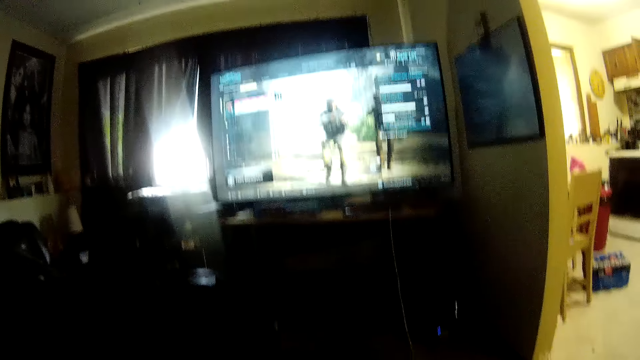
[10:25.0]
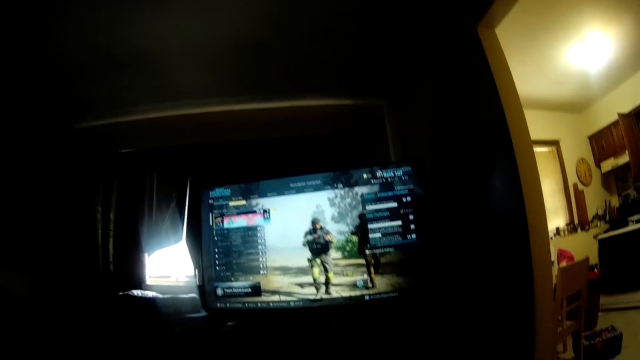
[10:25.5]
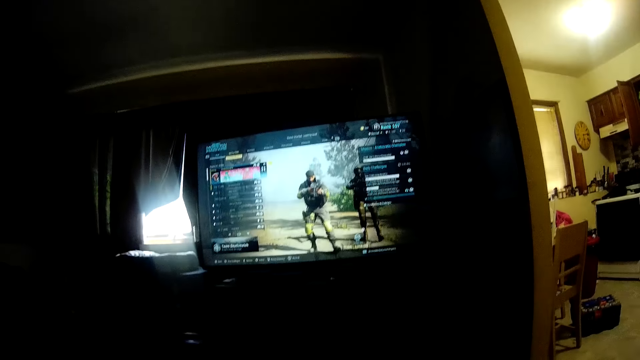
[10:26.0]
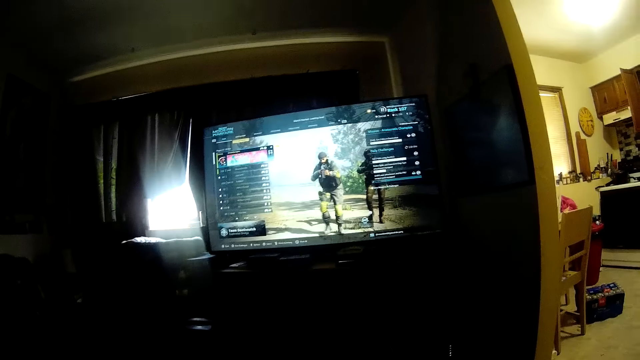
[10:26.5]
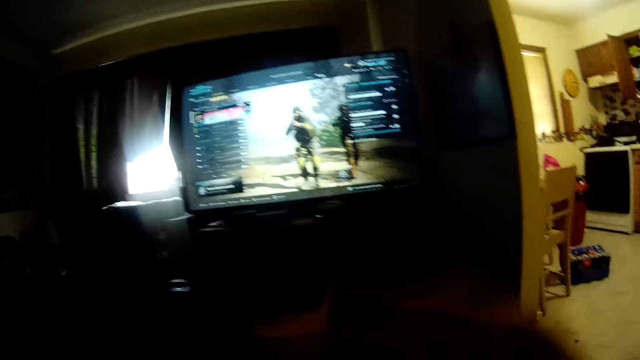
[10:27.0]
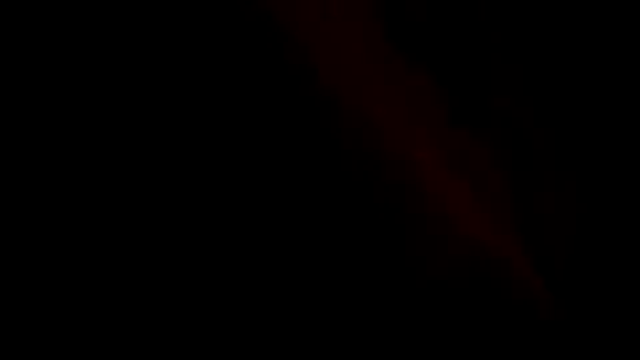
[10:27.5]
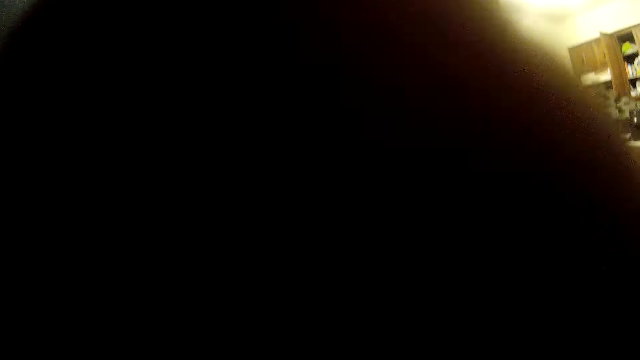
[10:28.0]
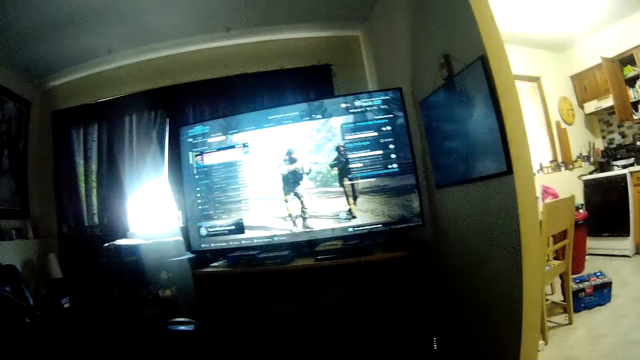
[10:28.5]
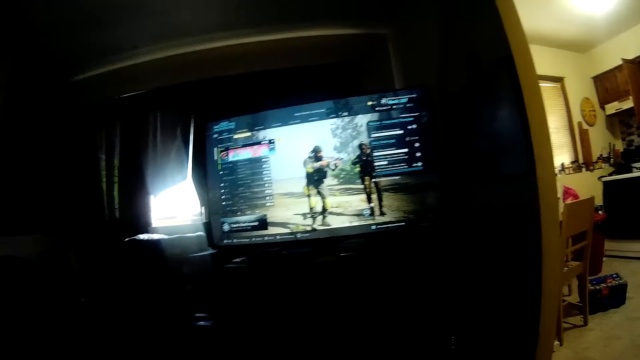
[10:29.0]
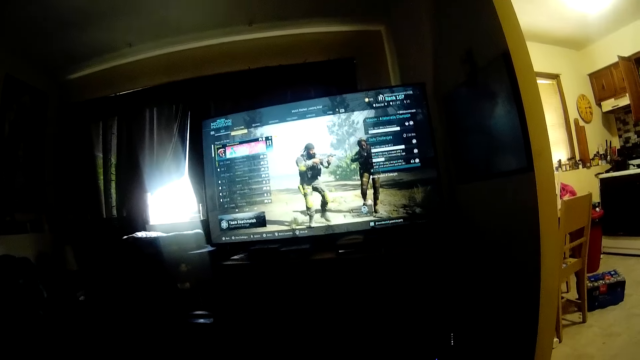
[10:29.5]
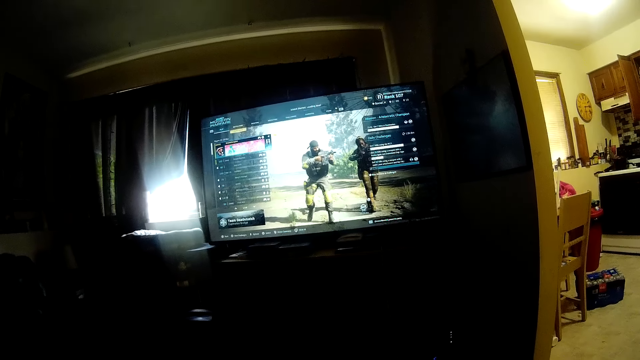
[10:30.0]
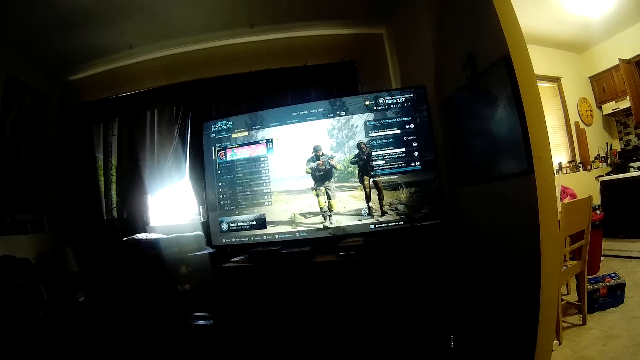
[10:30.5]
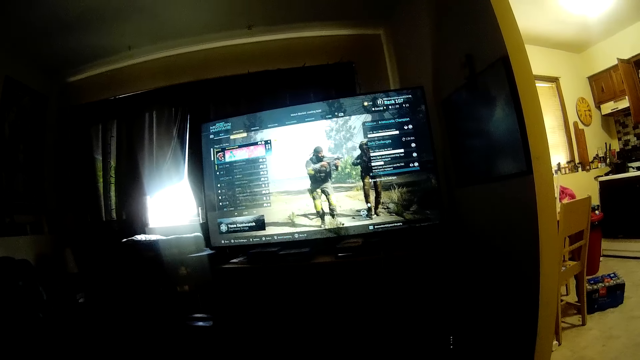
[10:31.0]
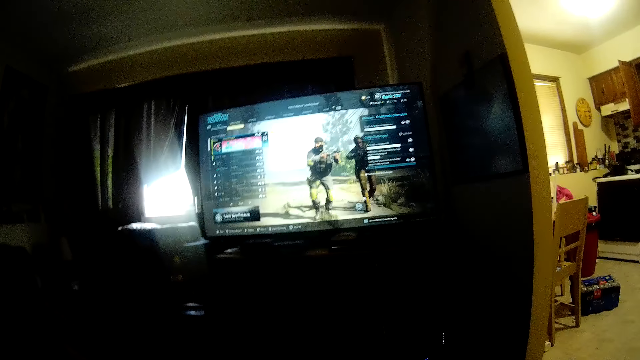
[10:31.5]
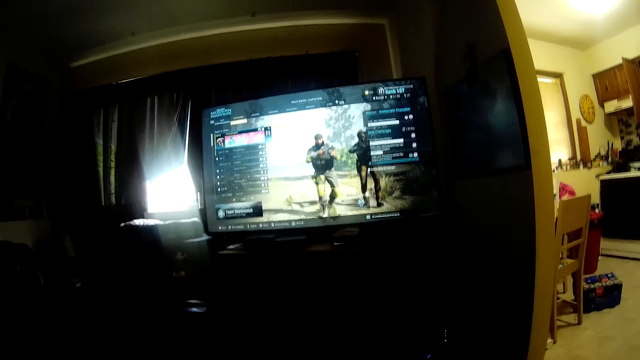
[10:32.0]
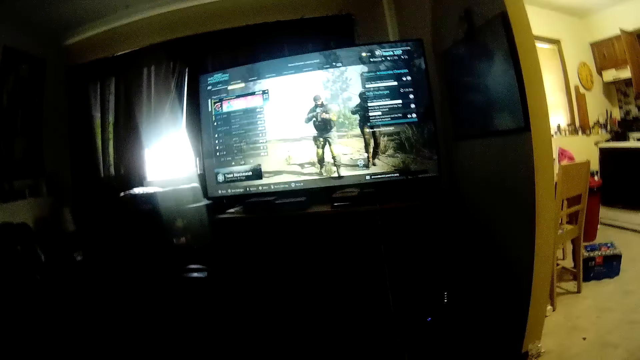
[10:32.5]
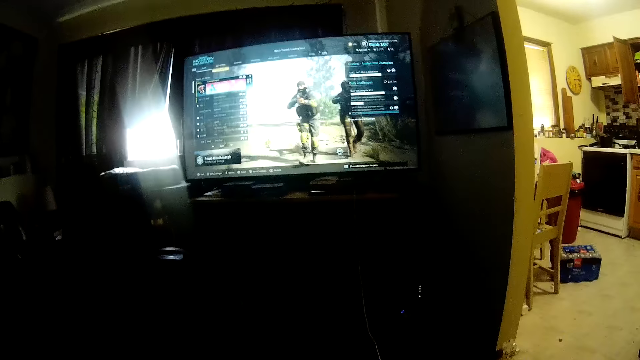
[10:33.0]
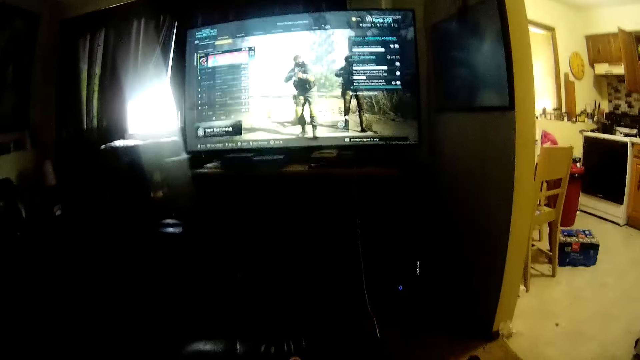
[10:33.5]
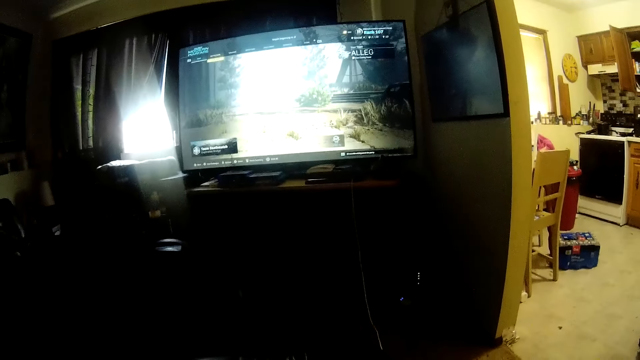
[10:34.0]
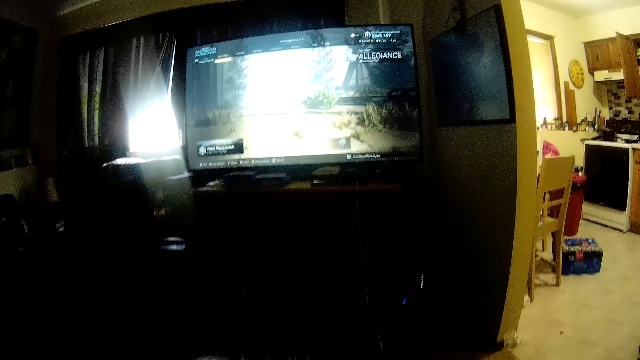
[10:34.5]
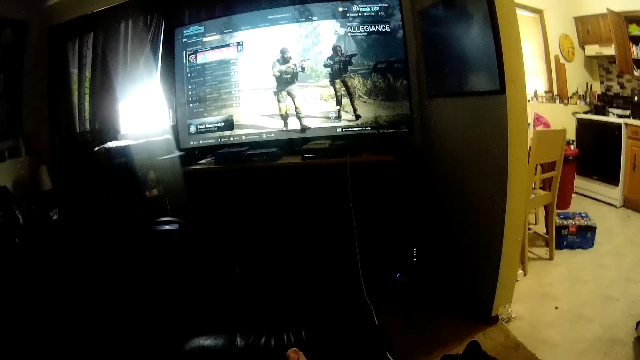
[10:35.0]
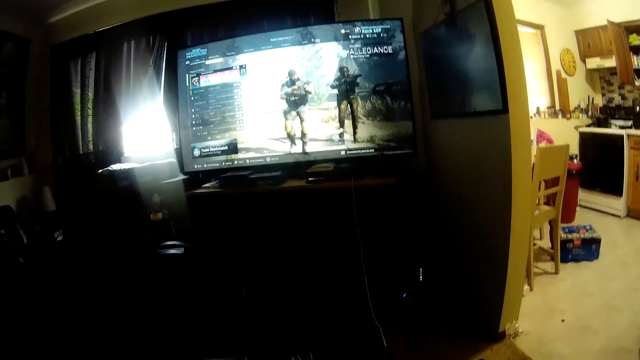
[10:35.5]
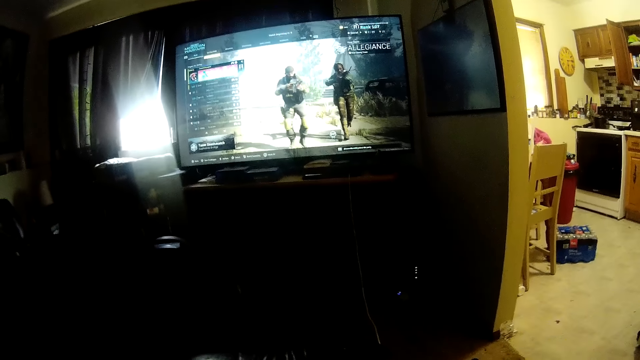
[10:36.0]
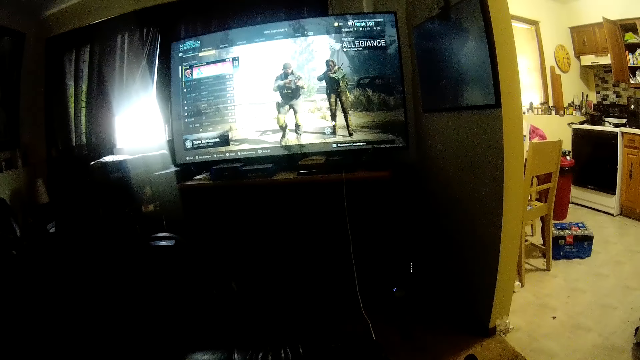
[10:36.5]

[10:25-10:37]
The camera wearer touches his face with his right hand. He touches the camera. He looks at a television screen. He adjusts the camera with his hands.

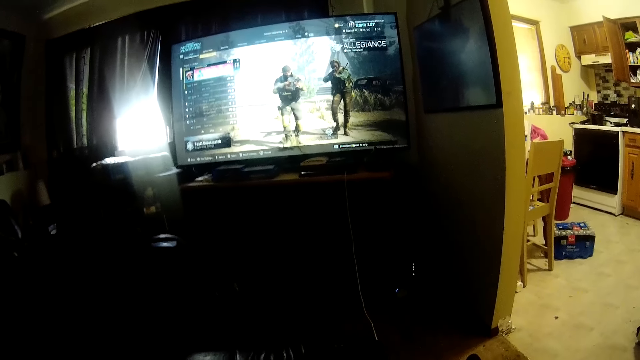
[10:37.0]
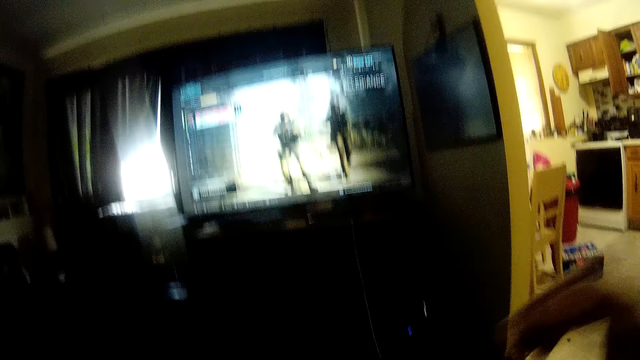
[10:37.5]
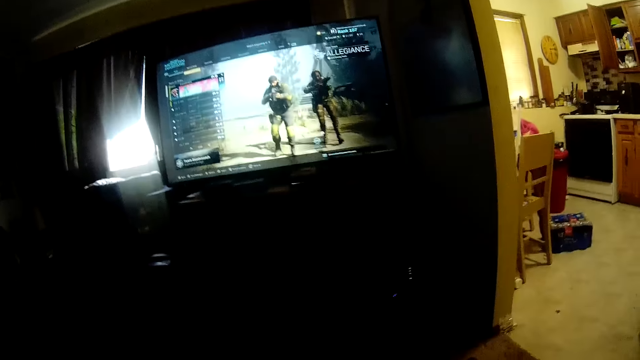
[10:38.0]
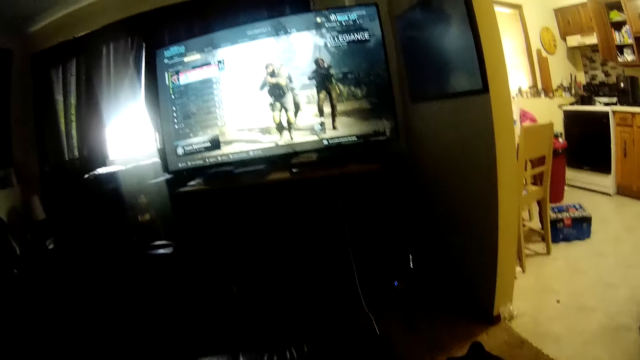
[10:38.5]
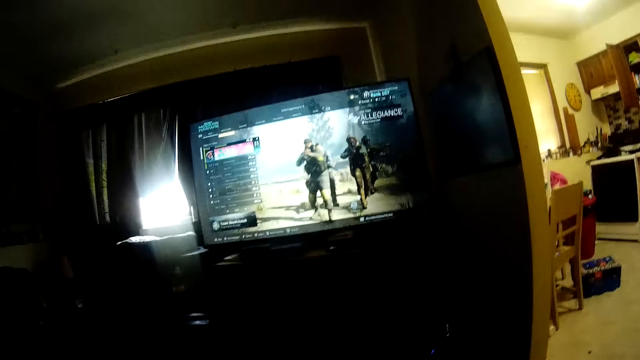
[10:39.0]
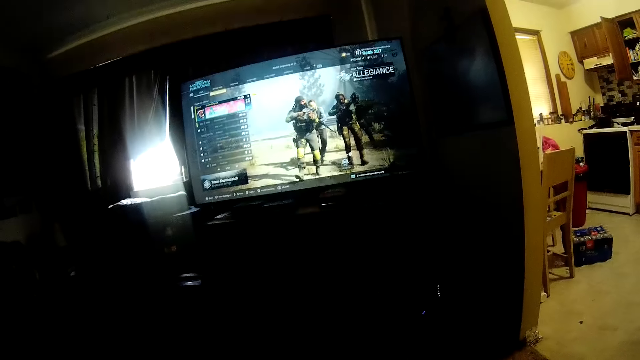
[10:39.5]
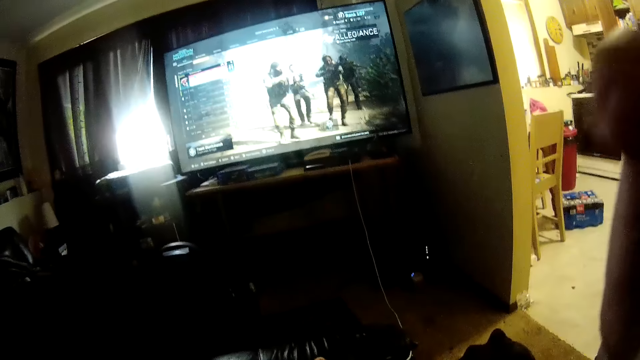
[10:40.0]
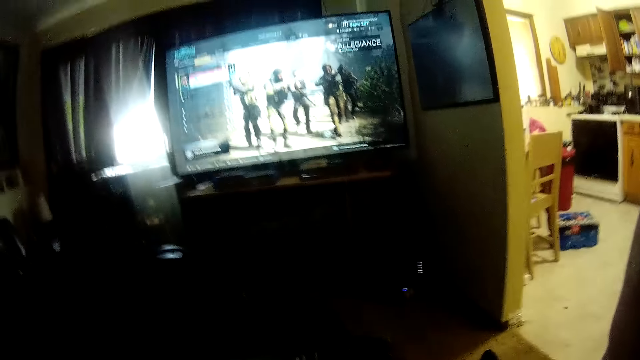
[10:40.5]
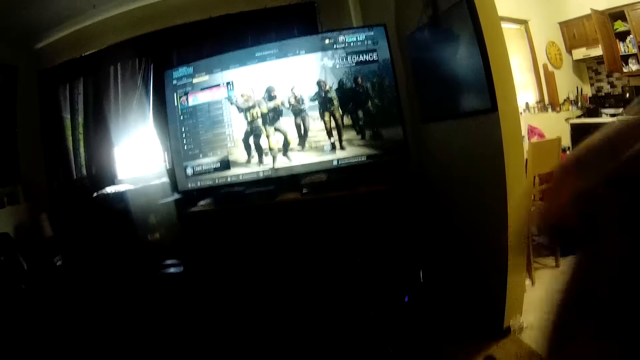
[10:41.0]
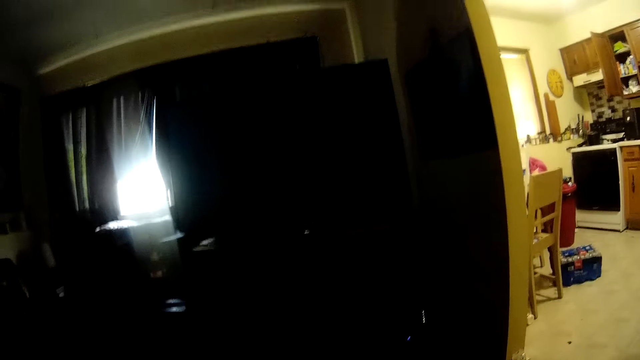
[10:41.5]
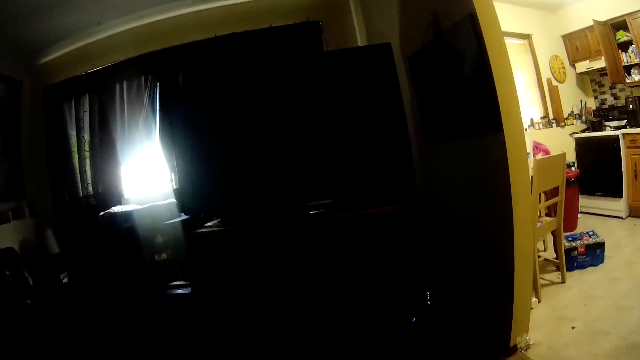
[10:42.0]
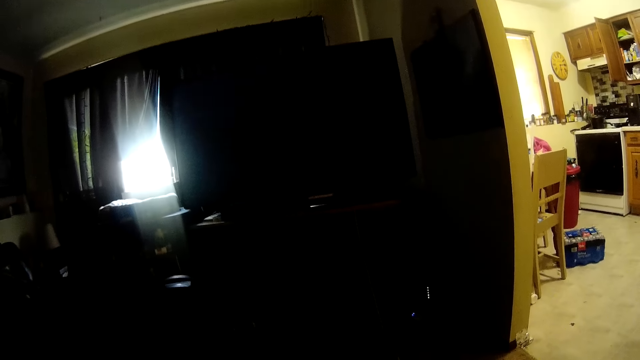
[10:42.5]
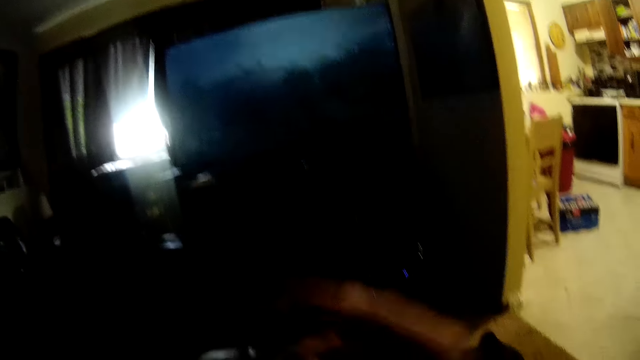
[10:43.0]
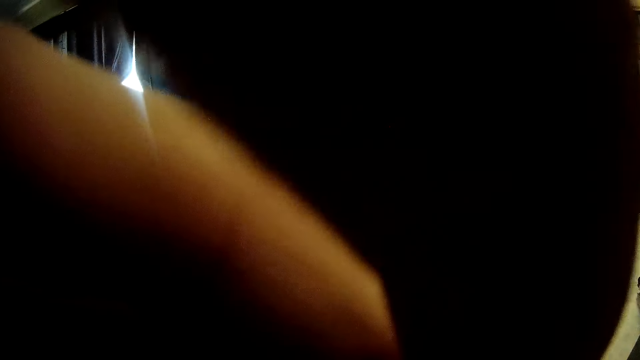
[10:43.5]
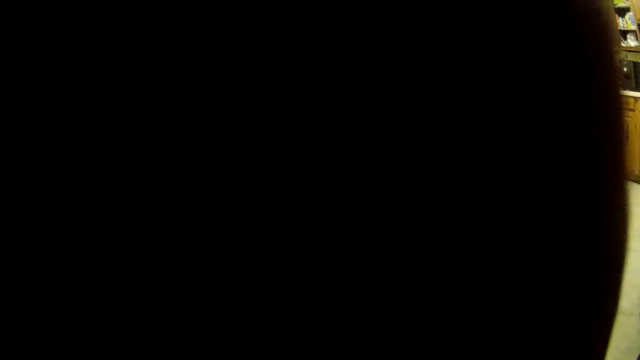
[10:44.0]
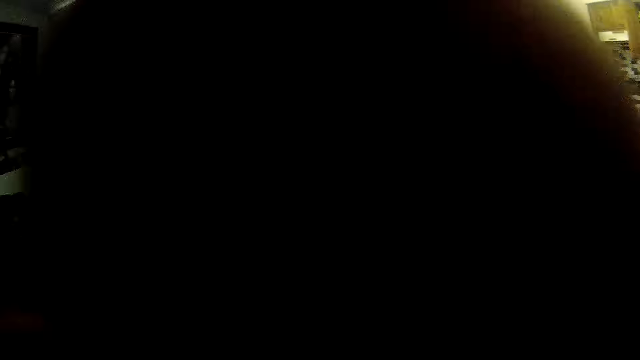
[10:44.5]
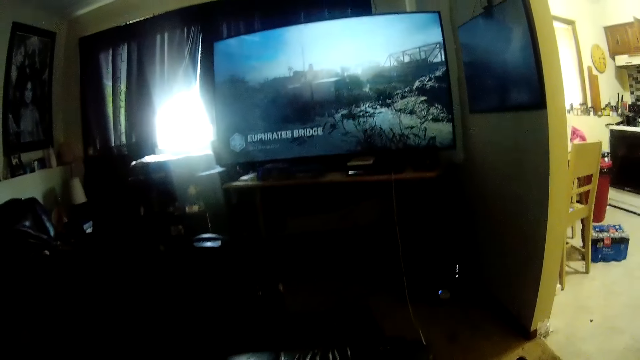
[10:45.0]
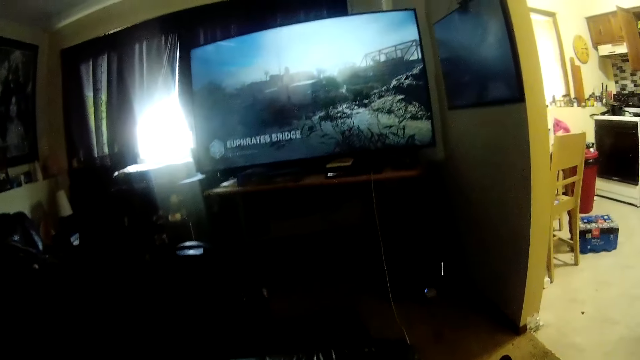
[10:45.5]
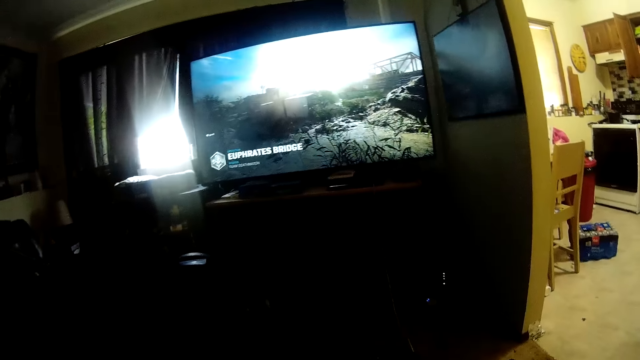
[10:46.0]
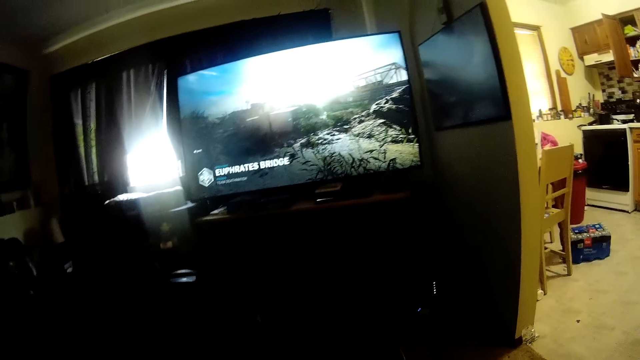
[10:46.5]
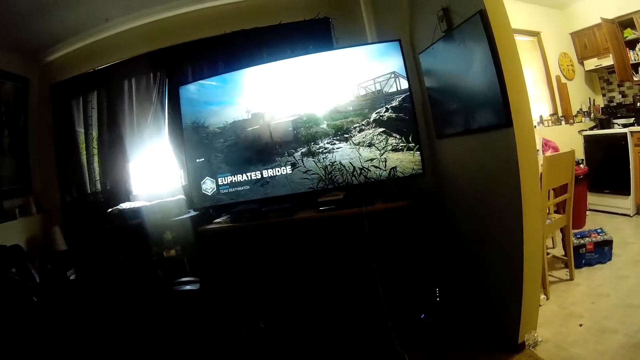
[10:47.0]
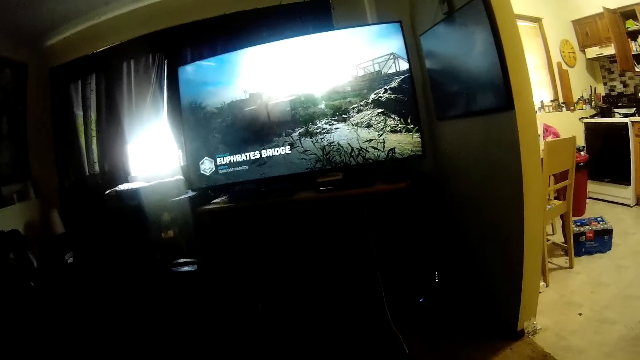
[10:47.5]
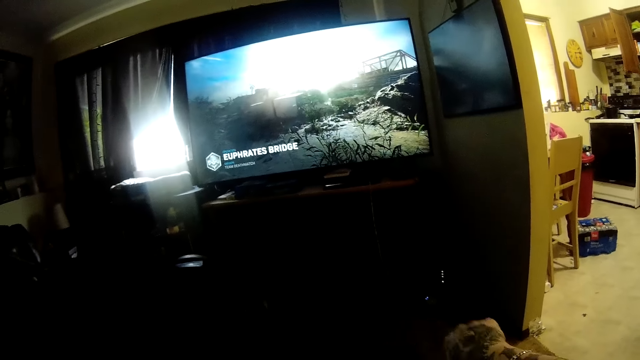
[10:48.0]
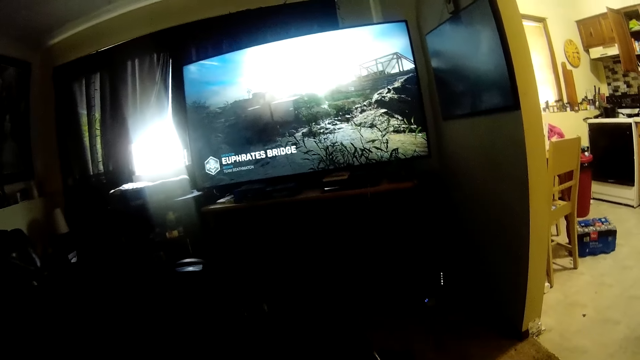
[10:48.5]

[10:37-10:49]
The camera wearer raises his right hand up. He lowers his right hand down. He touches the camera. He touches his face with his right hand. He looks at a television screen.
